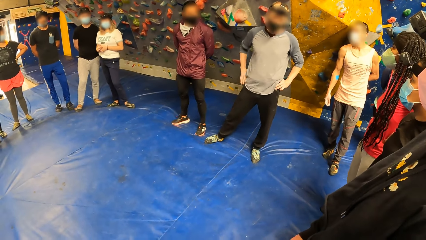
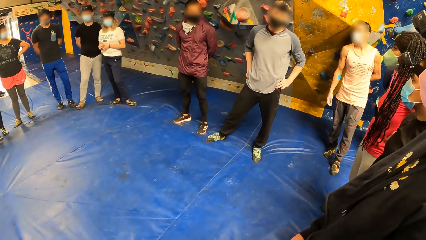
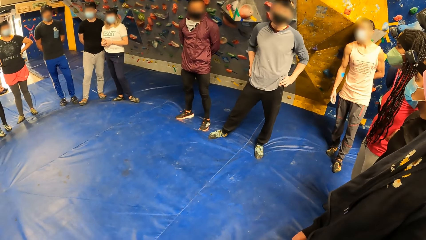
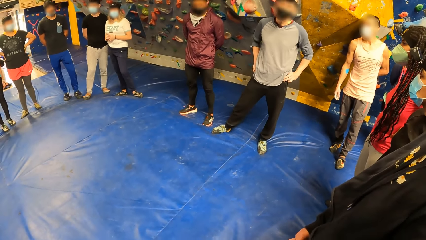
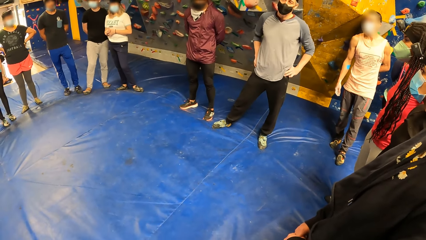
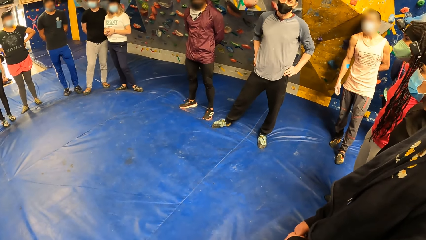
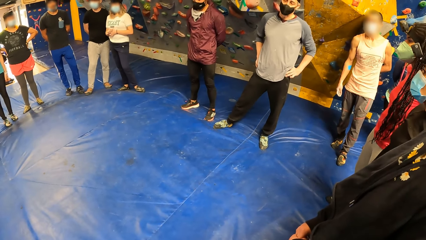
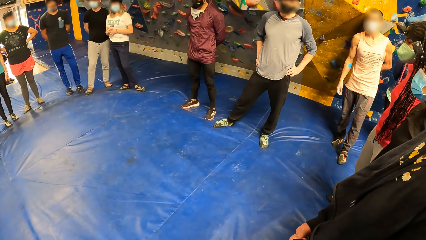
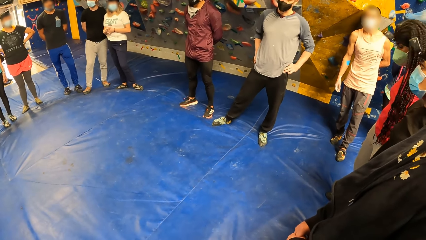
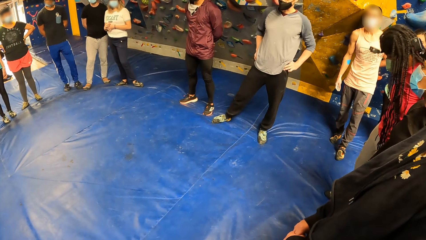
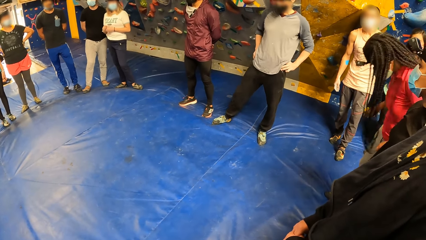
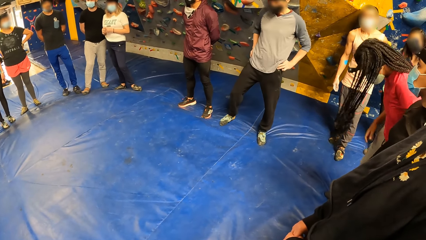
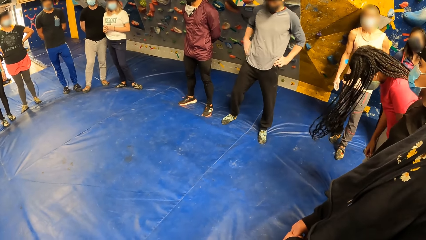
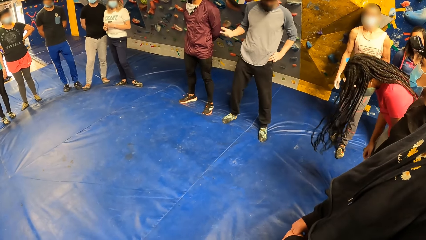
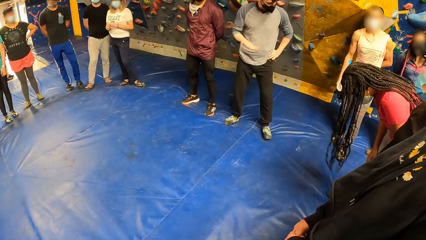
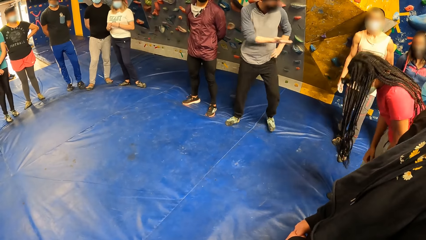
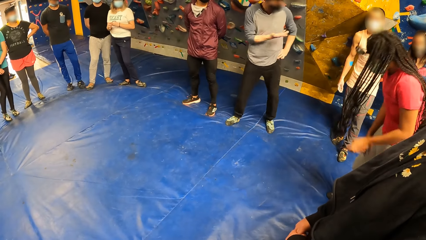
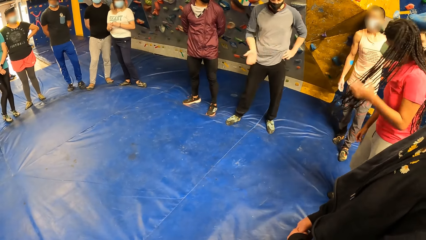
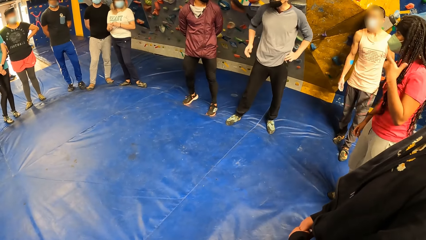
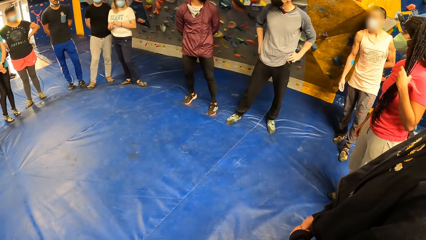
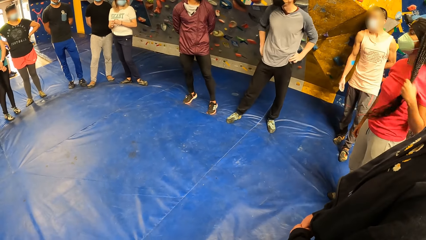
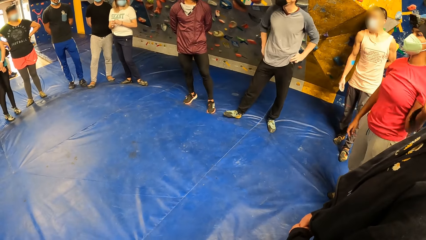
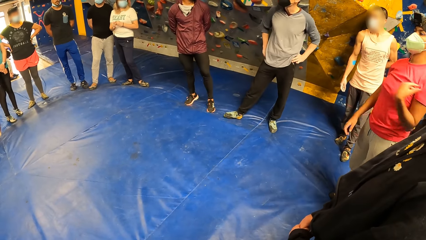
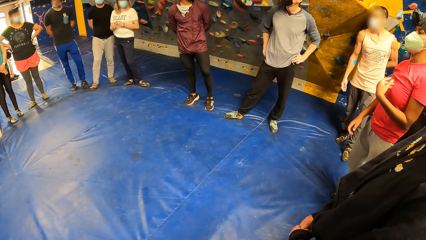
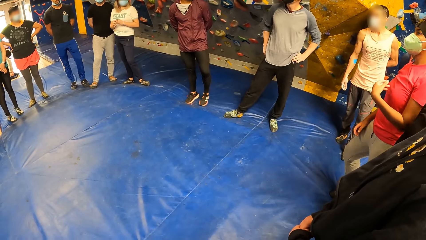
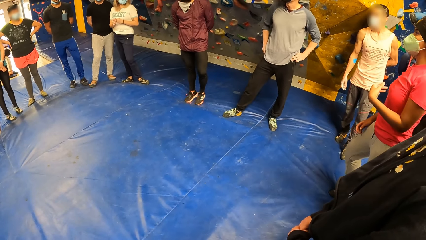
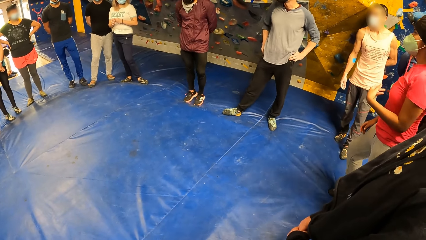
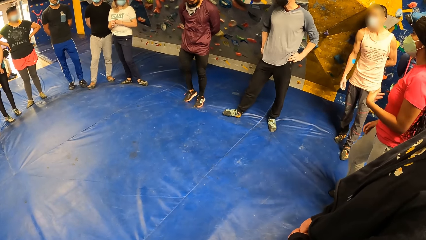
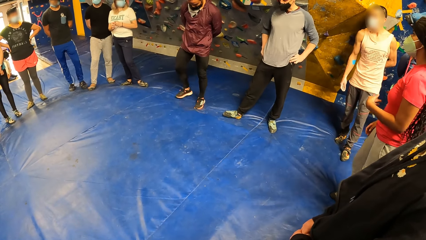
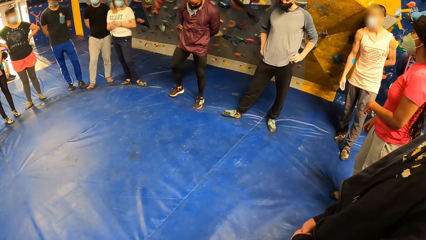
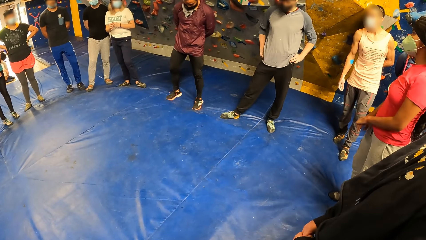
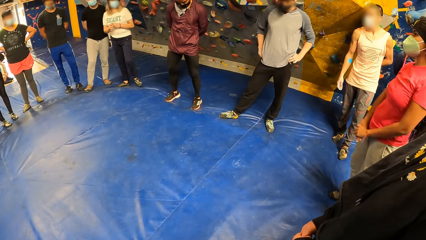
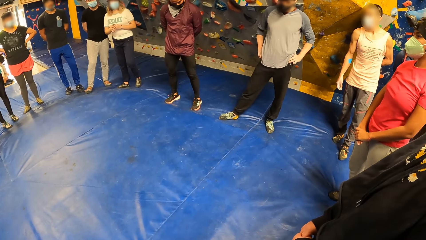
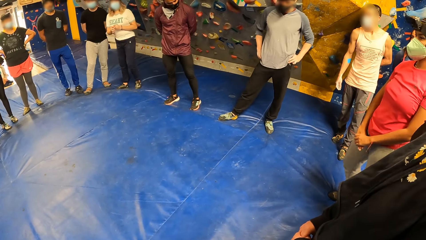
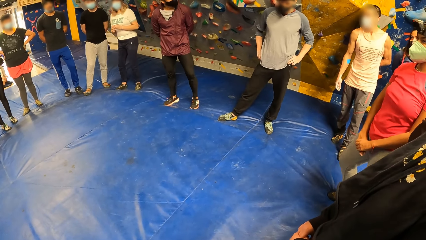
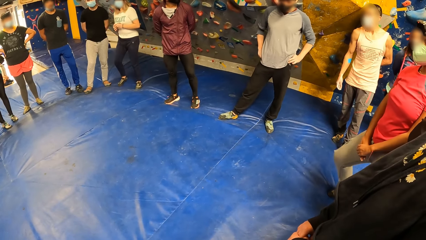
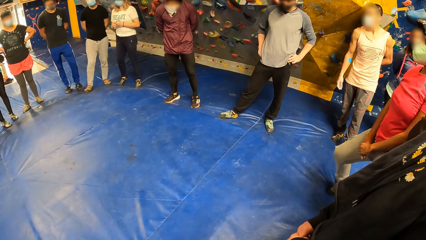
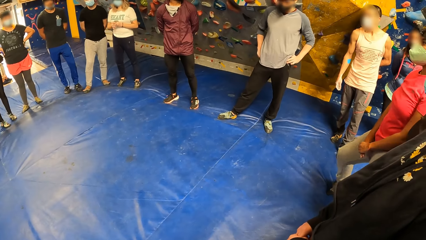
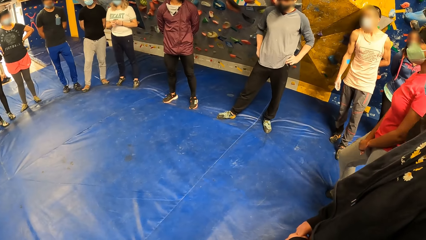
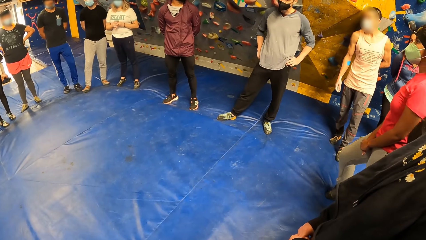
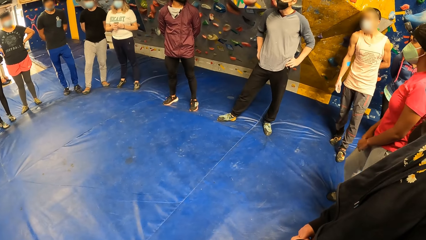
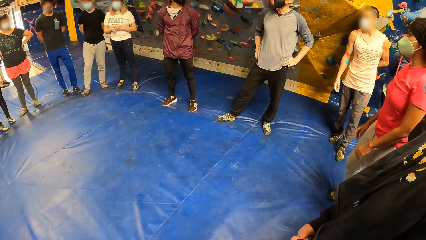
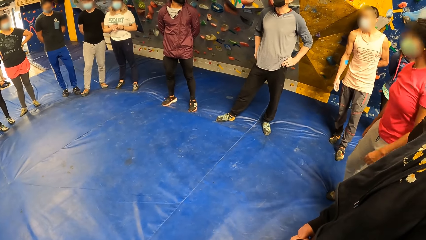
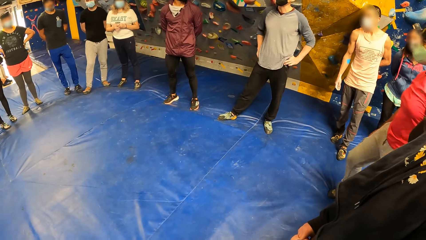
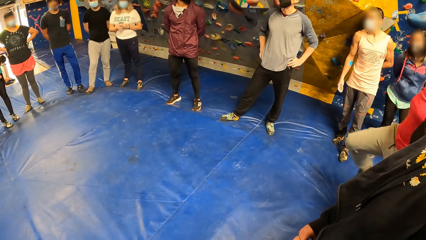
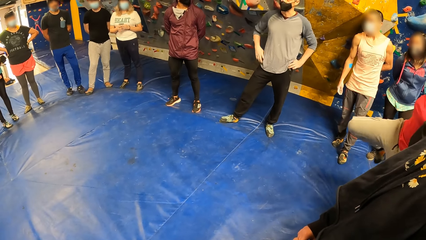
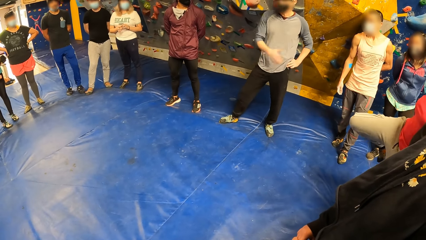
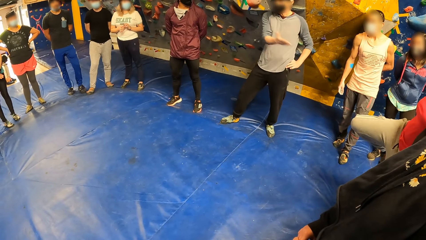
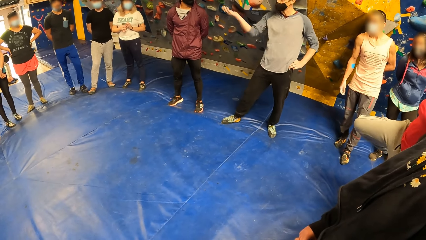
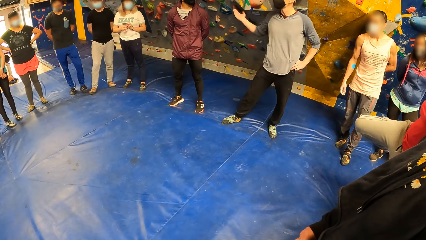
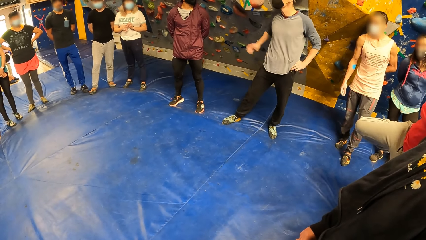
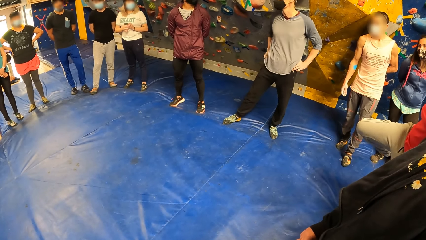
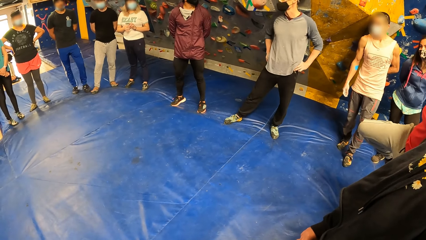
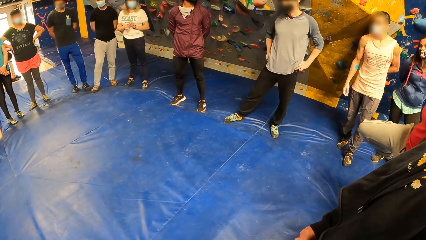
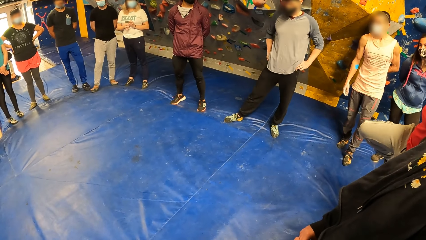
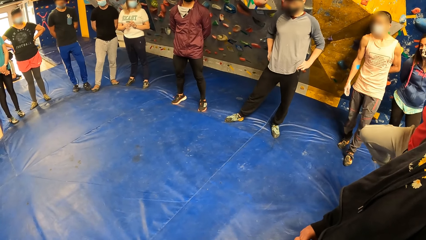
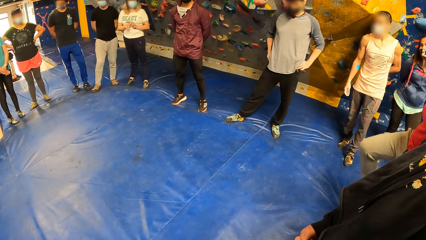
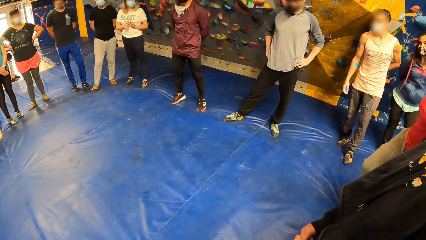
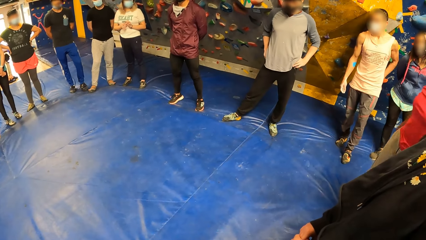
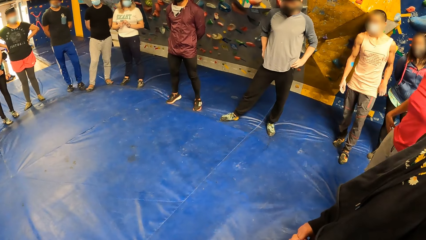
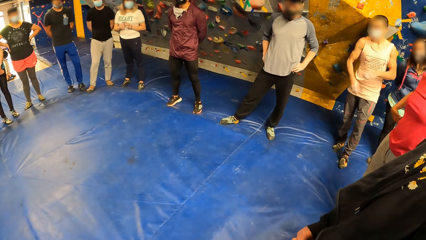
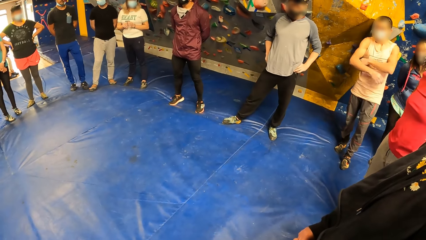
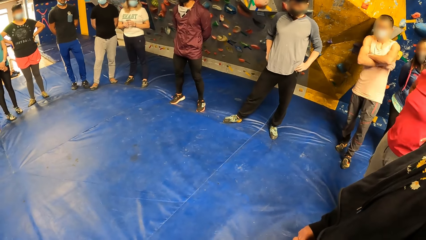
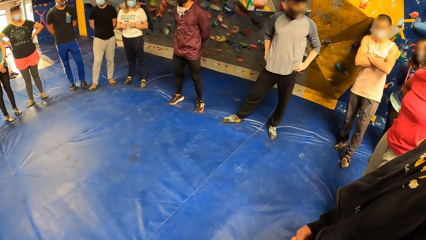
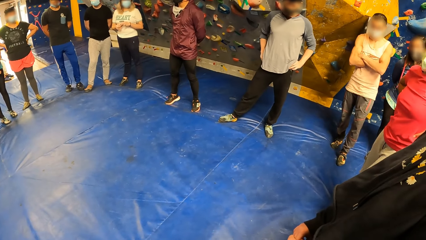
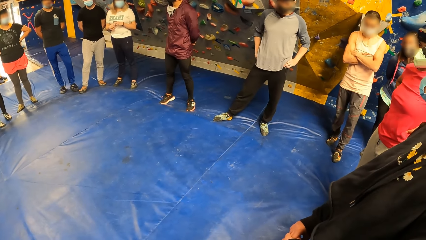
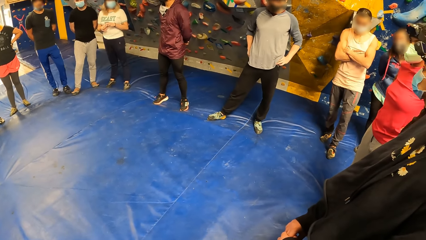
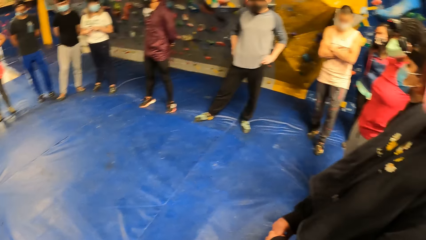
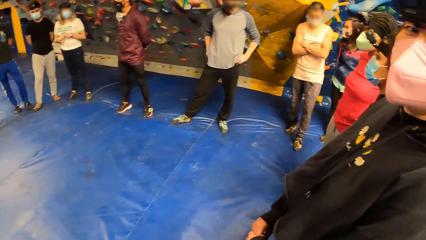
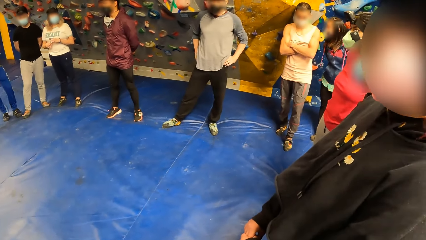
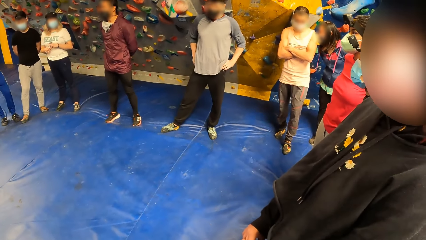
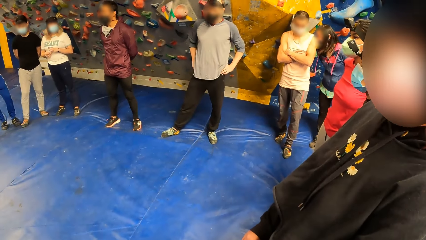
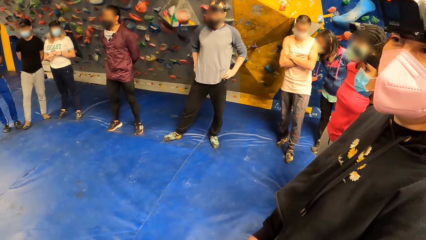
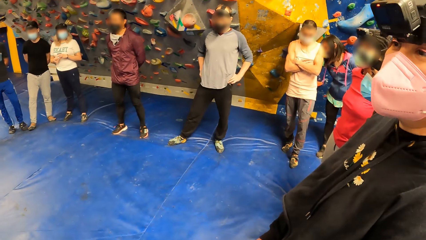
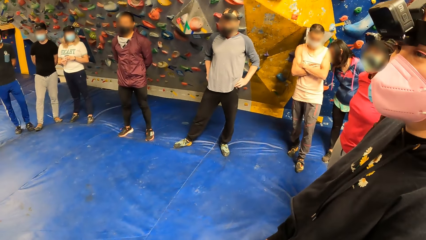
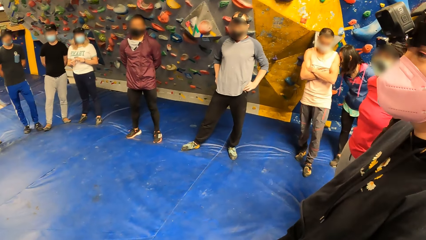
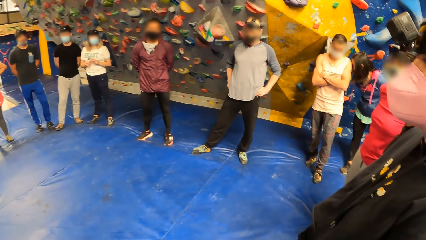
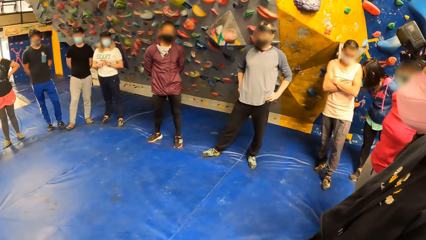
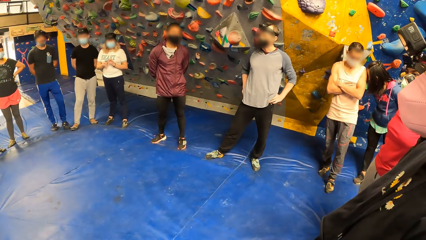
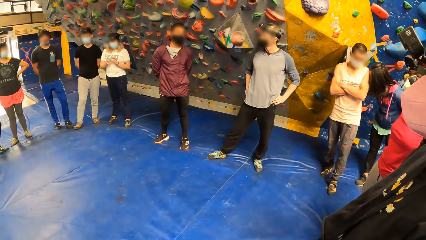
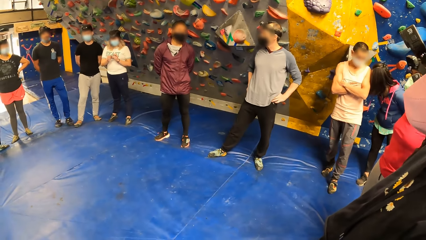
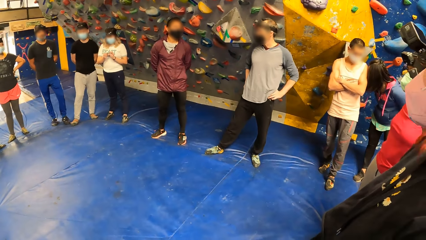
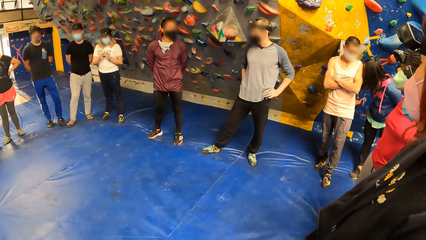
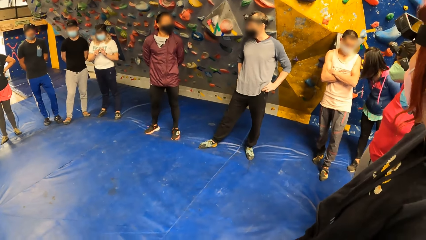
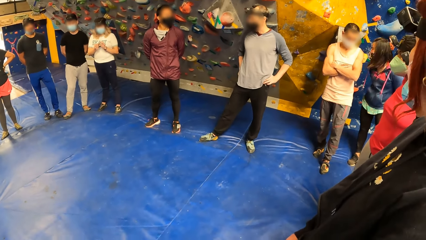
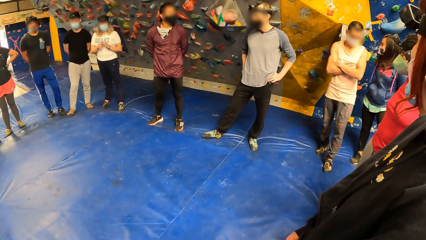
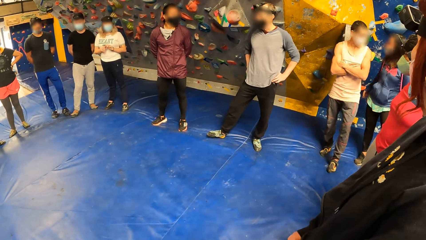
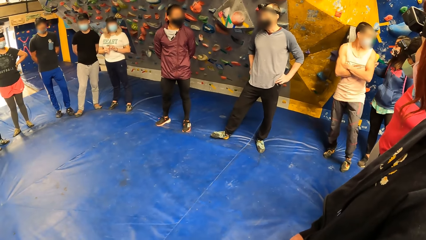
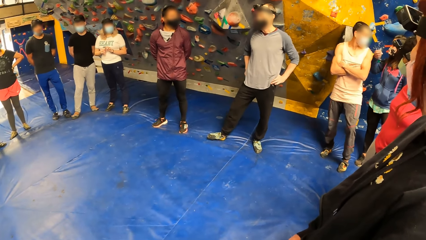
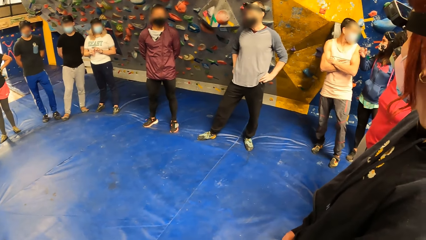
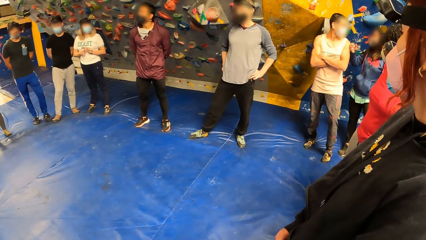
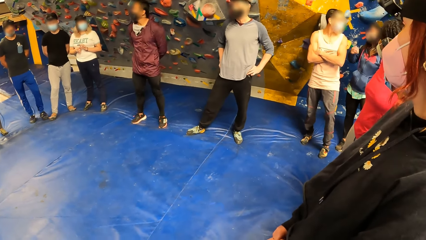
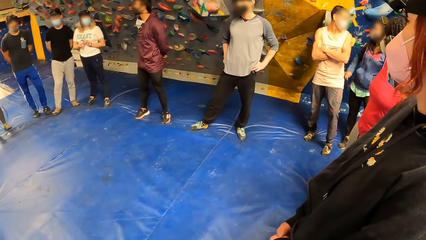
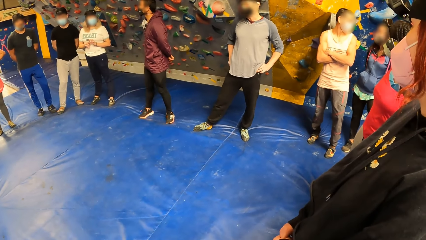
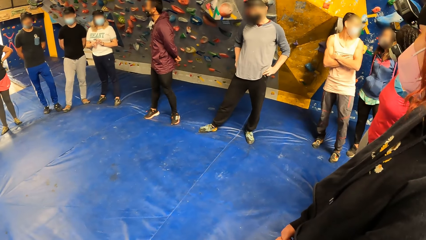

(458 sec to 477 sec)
A man moves his hand and puts his hand on his waist.
